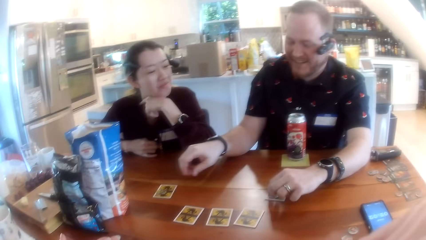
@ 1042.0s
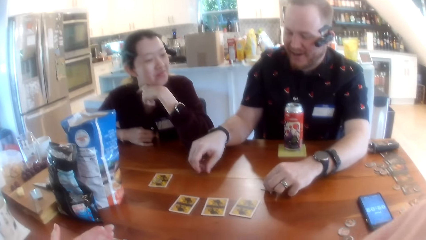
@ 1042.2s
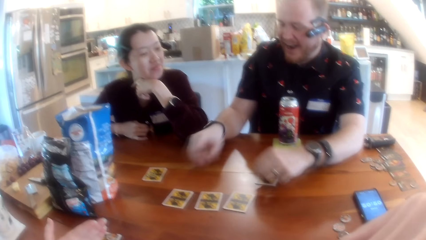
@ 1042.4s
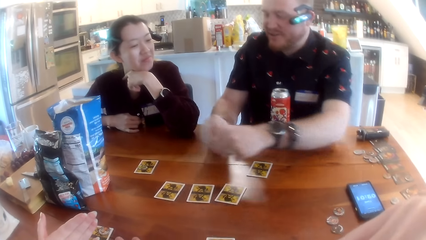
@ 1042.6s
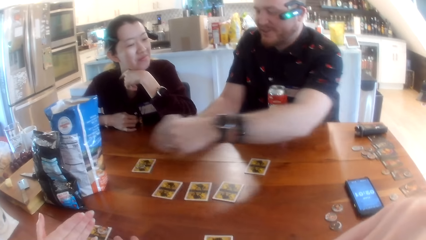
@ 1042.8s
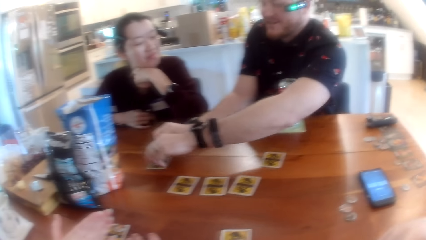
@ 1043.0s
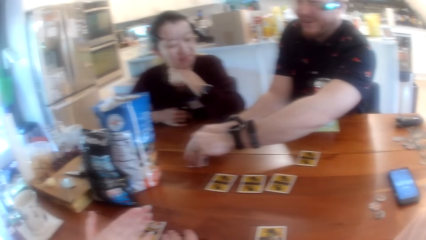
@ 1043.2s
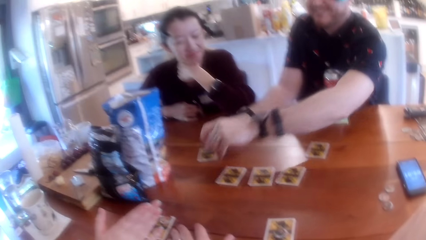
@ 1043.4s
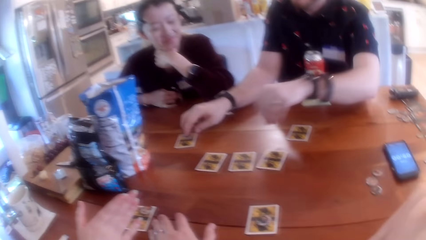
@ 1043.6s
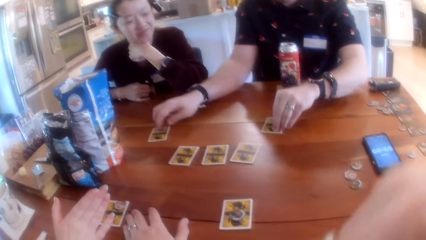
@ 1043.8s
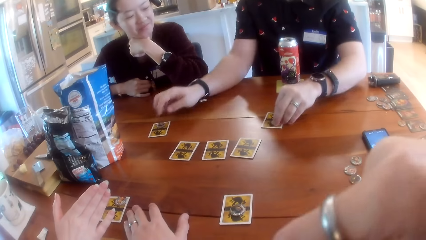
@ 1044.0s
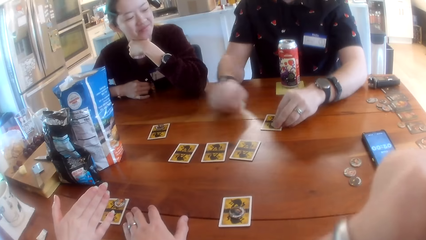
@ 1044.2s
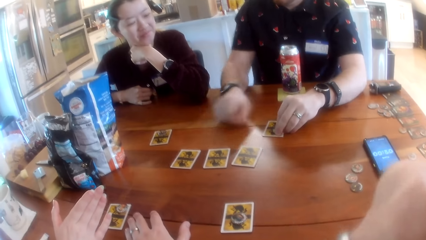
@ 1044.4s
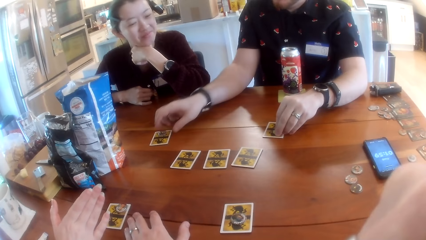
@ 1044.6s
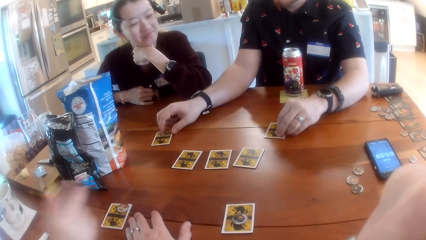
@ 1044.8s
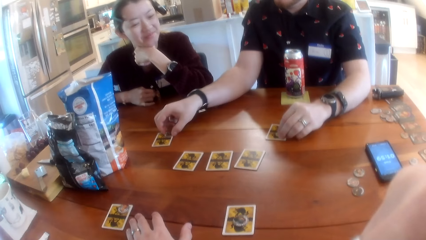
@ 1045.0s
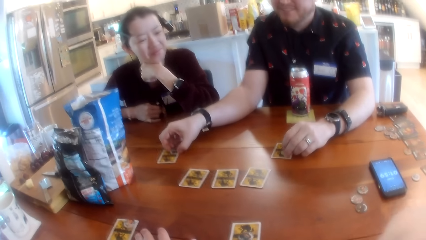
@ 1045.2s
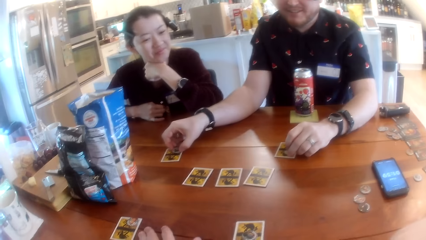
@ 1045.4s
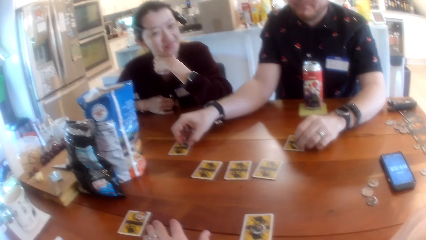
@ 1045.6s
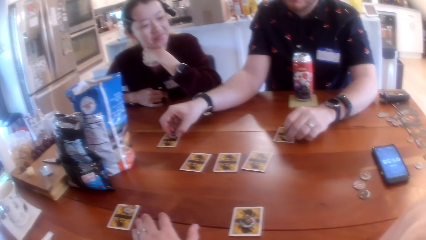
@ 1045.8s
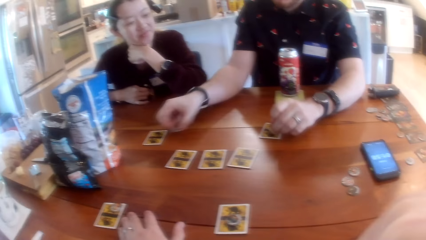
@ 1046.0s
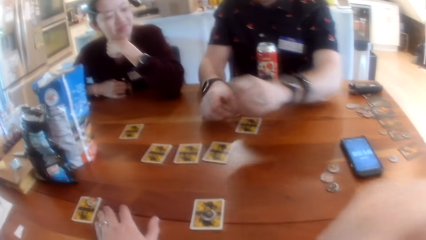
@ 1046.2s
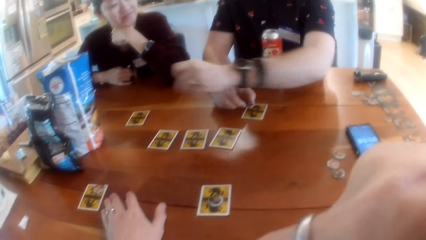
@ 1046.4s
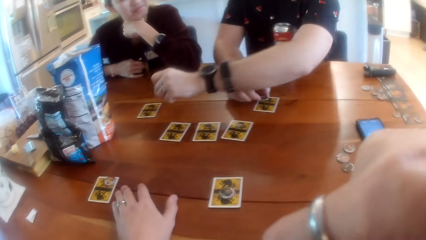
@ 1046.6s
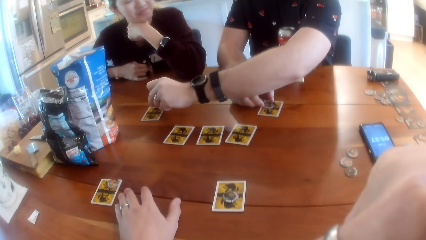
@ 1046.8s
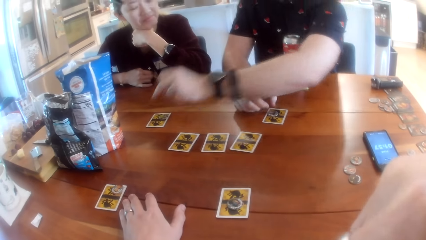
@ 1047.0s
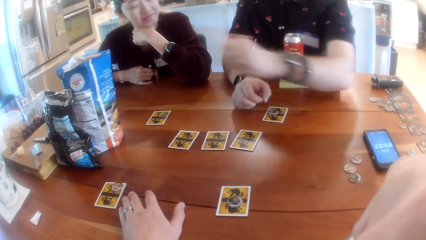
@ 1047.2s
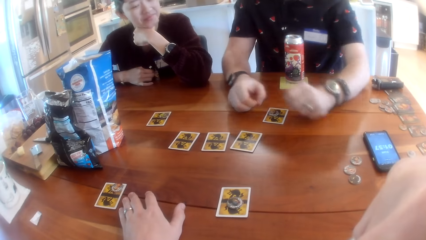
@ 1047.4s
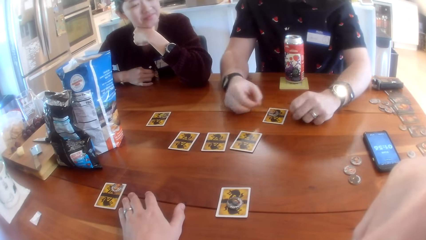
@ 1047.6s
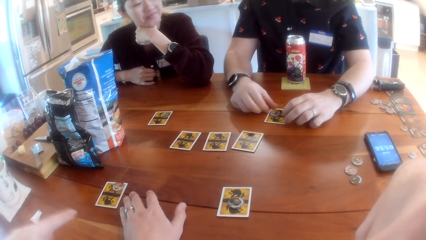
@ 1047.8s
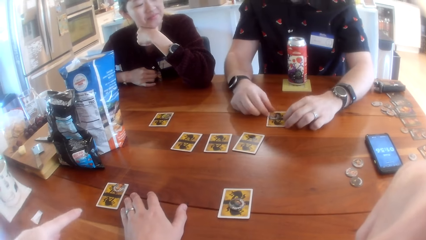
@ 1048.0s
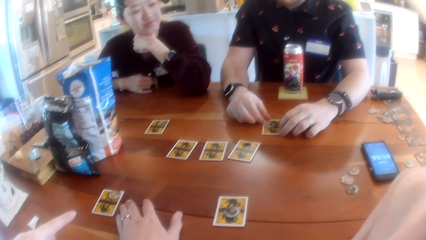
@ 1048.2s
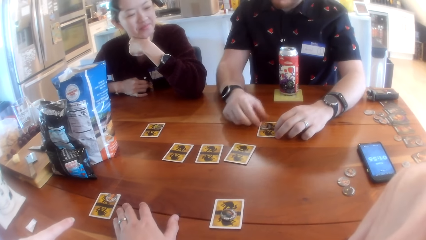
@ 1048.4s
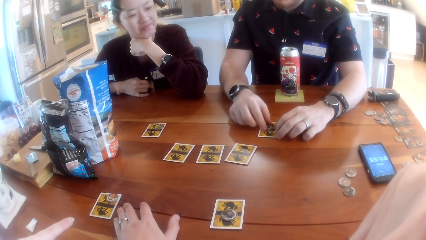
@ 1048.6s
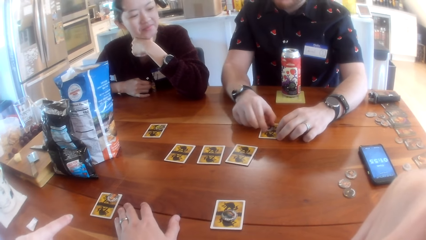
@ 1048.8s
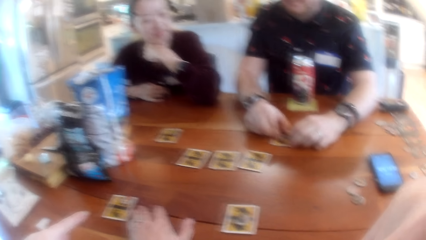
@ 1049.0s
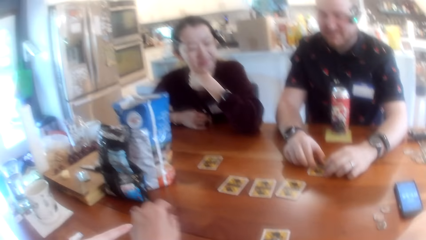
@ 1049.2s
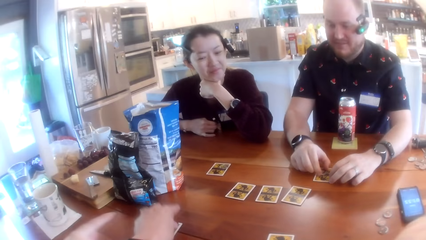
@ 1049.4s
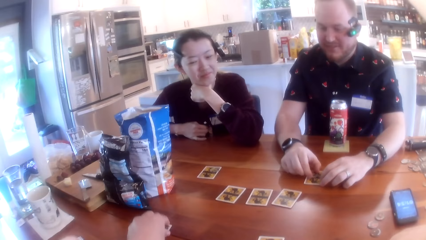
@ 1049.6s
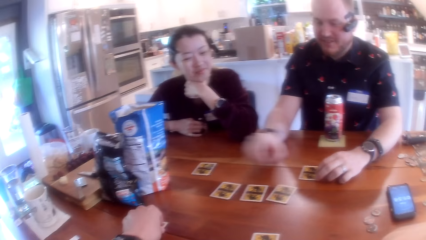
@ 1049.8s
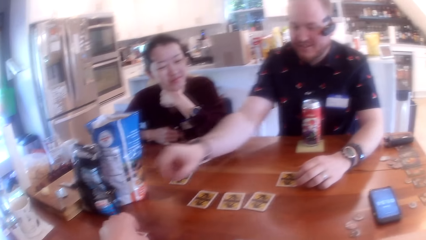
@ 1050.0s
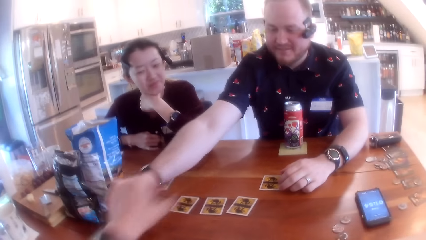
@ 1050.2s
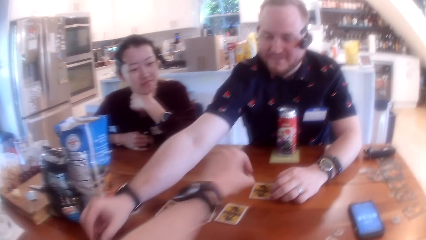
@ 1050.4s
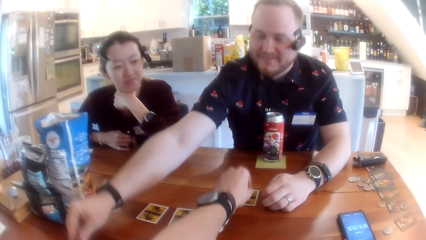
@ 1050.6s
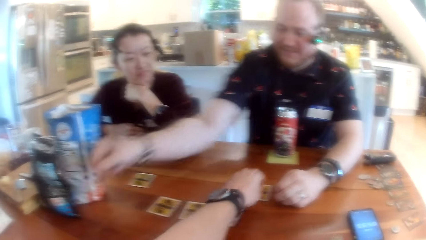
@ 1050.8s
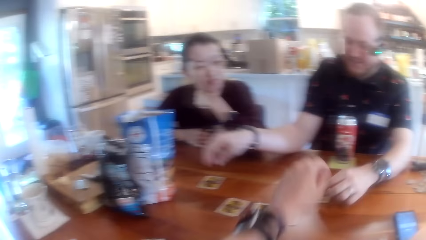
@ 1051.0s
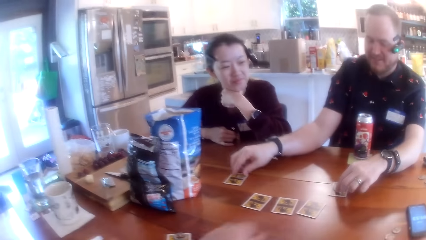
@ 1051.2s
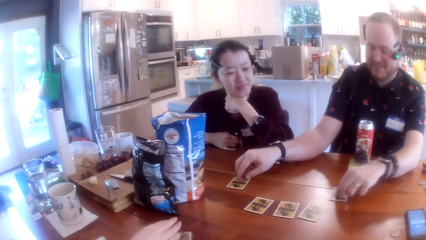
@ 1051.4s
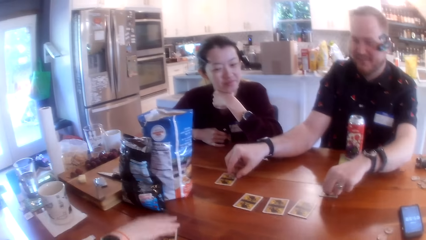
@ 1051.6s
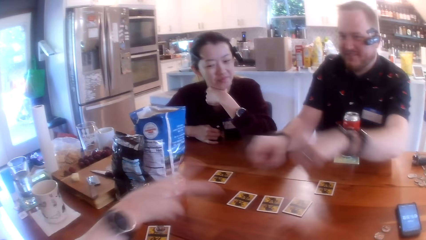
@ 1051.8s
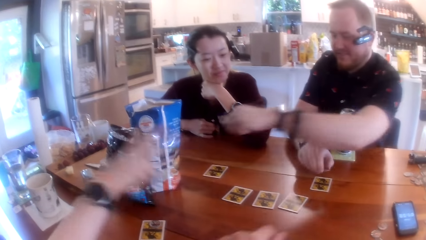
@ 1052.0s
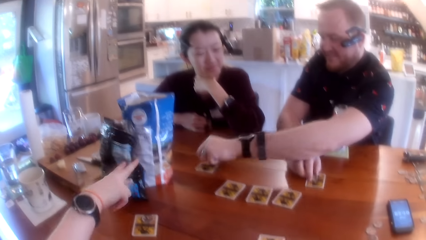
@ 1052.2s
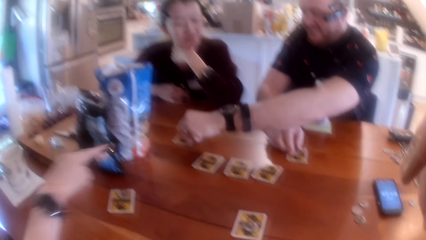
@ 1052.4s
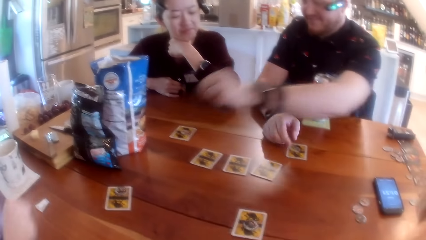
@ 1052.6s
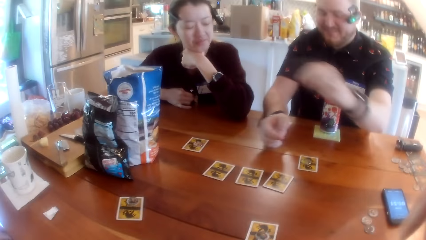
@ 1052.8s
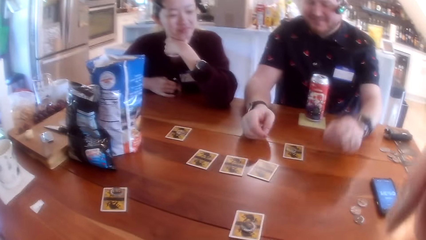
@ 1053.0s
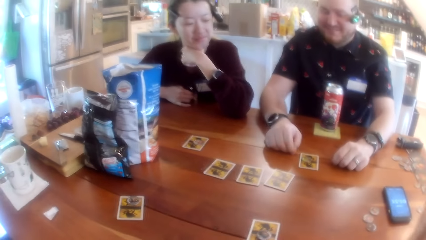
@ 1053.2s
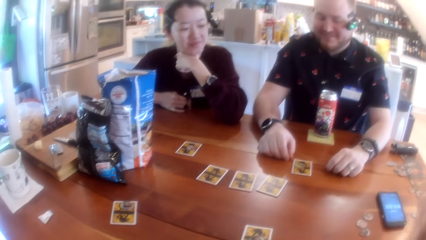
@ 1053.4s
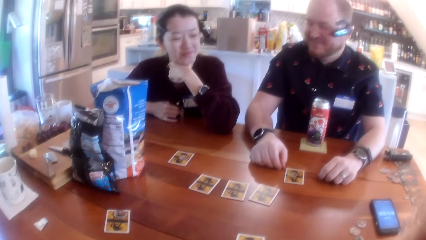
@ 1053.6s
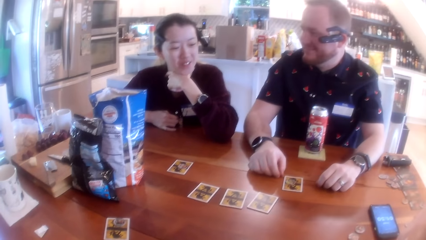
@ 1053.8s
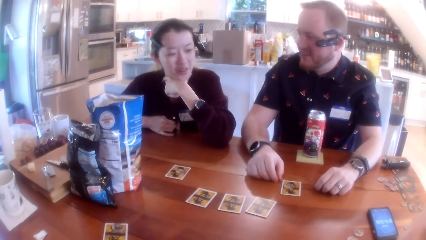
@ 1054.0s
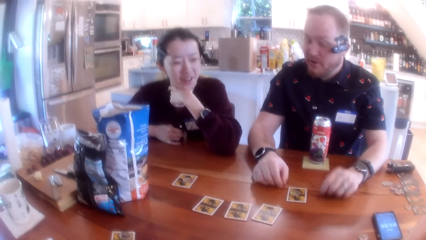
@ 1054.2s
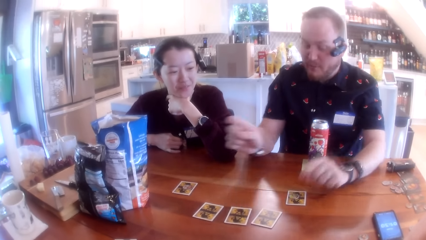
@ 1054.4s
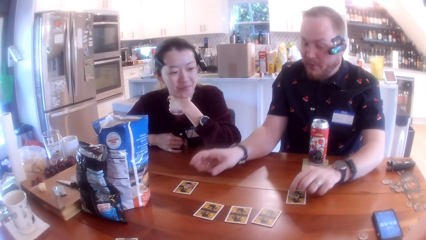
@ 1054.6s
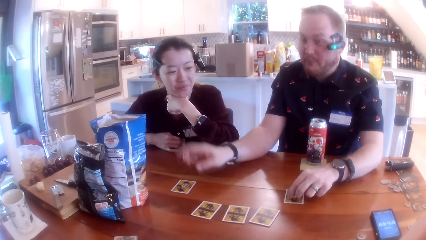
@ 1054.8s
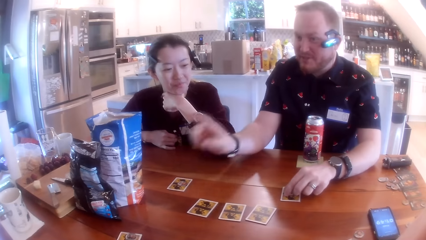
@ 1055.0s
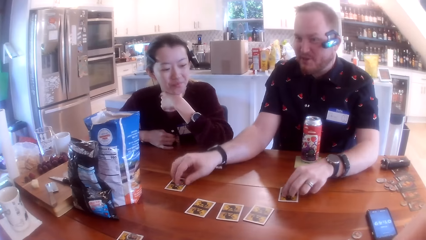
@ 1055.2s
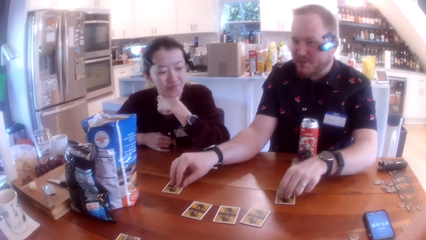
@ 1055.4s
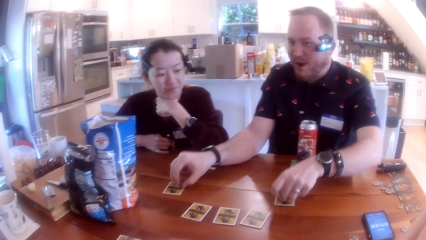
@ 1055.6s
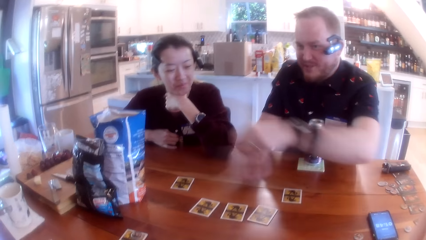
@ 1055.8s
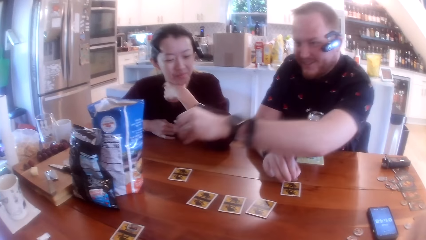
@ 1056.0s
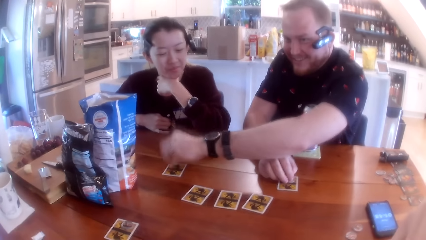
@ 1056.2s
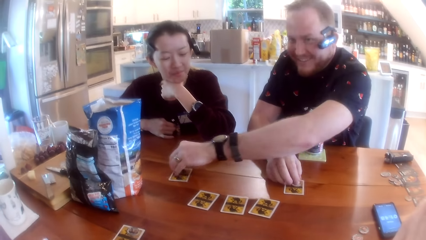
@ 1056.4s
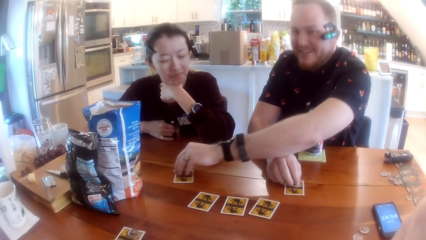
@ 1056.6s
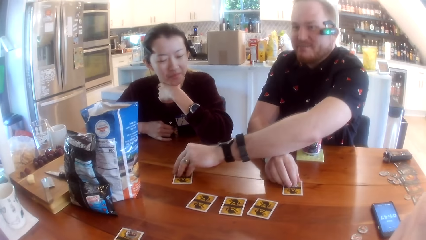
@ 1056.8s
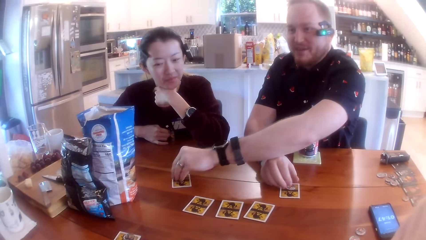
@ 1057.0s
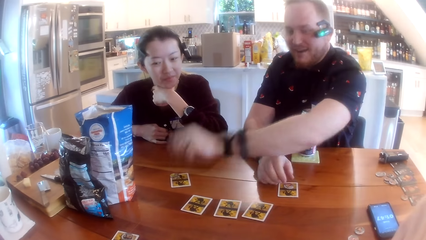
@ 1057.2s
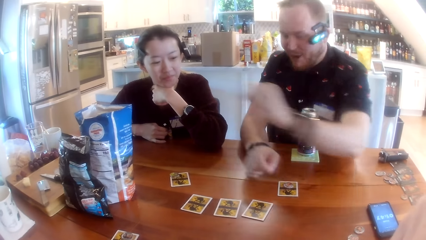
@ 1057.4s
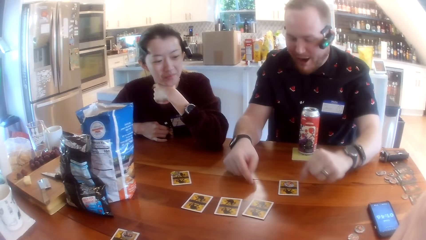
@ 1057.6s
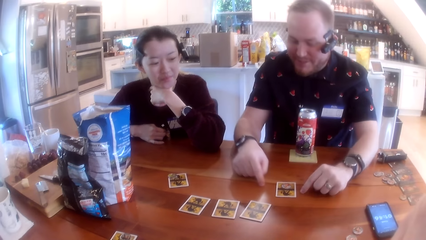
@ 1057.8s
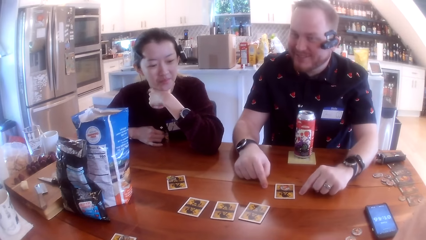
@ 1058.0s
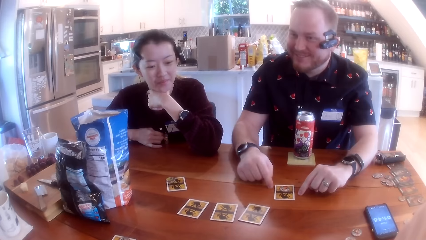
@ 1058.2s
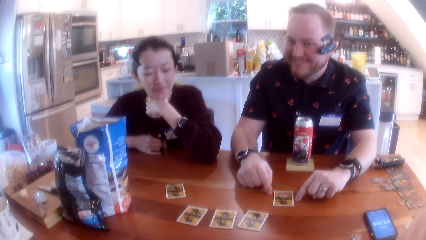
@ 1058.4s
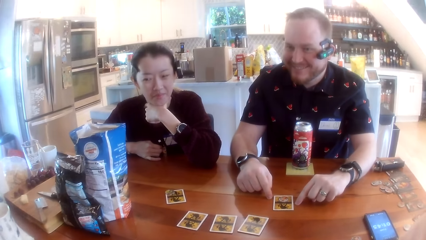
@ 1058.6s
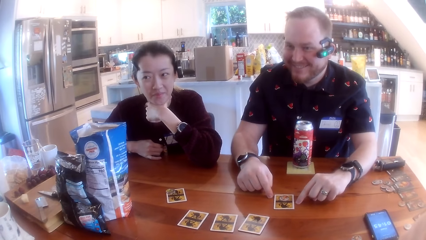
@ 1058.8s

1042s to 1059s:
A man repositions the game piece on the table with both hands. A person picks a coin on the card and puts a coin on the card. Another person converses with the first person. The first person picks a coin on the card and puts a coin on the card. The other person converses with the first person. The first person puts a coin on the card and converses with the other person. The camera wearer picks a coin on the card. He repositions the game piece on the table with his left hand. He puts a coin on the card. The first person picks a coin on the card. The man repositions the game piece on the table with both hands. The first person picks a coin on the card. The other person converses with the first person. The other person sways a hand. The first person puts a coin on the card. The first person looks around and converses with the other person. The other person swaps coins on the cards. The first person converses with the other person.
